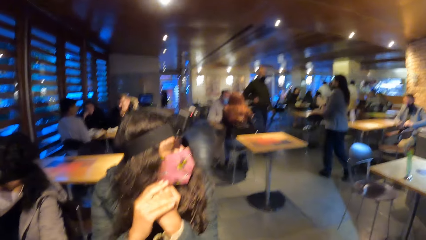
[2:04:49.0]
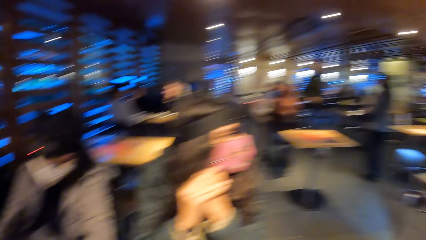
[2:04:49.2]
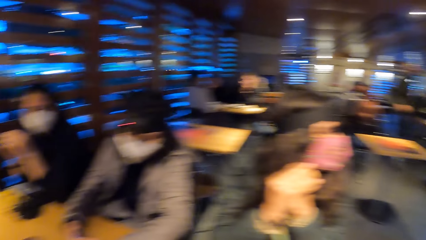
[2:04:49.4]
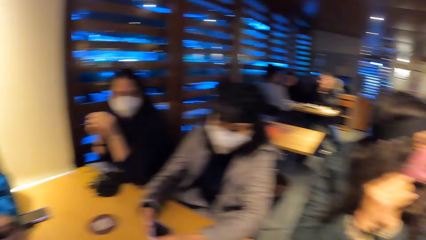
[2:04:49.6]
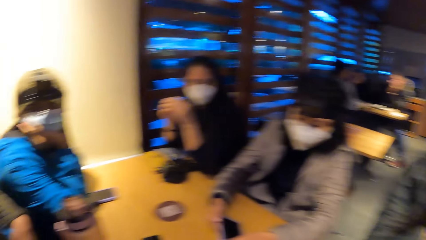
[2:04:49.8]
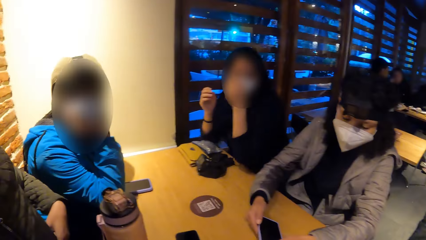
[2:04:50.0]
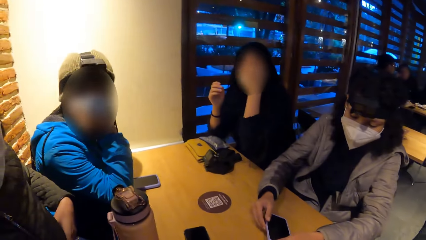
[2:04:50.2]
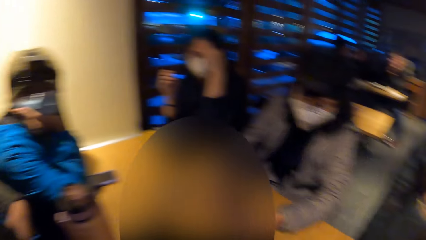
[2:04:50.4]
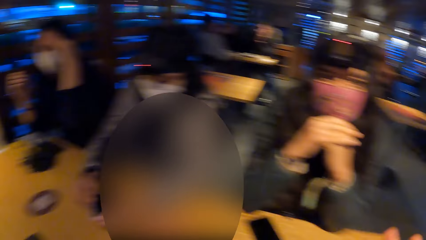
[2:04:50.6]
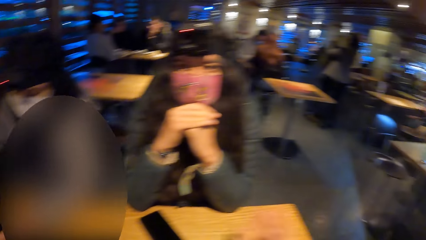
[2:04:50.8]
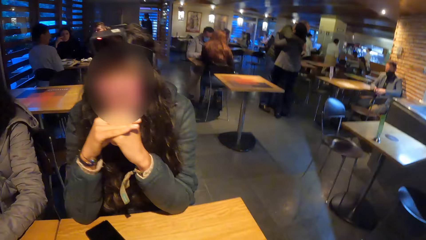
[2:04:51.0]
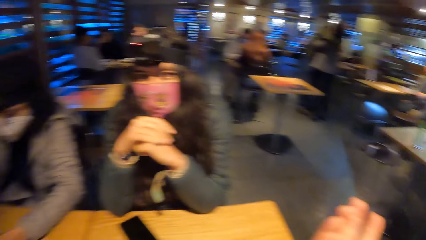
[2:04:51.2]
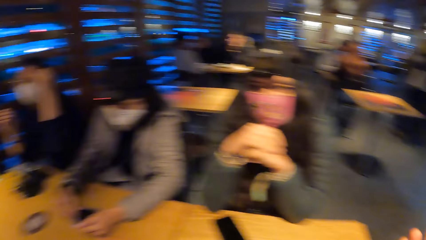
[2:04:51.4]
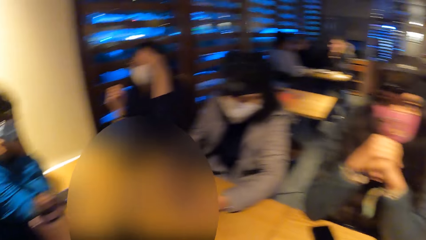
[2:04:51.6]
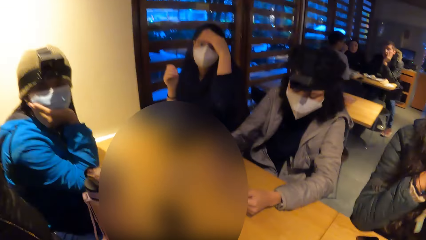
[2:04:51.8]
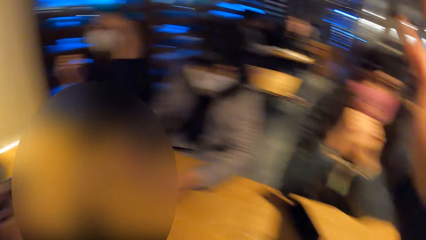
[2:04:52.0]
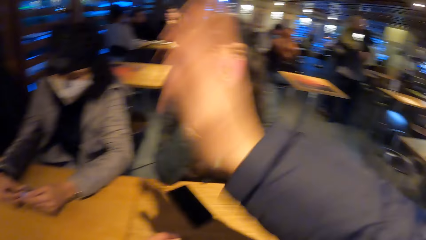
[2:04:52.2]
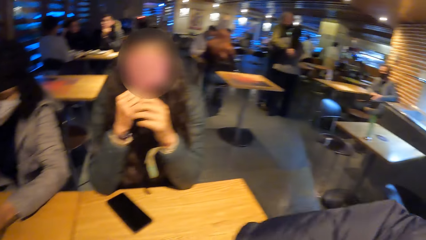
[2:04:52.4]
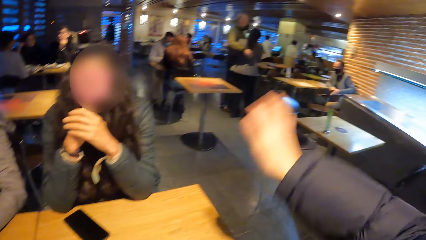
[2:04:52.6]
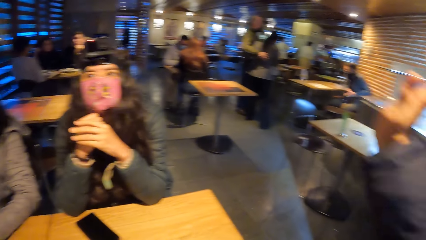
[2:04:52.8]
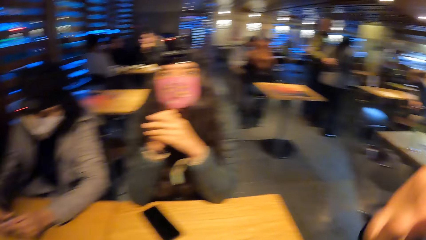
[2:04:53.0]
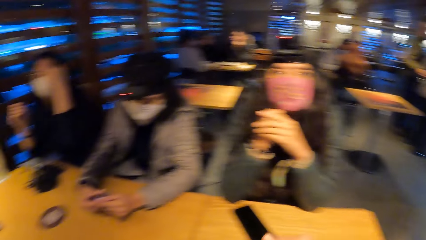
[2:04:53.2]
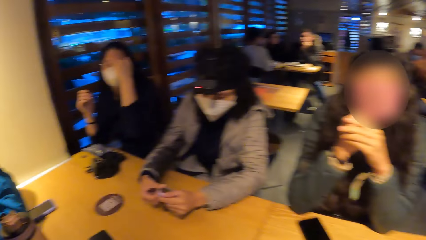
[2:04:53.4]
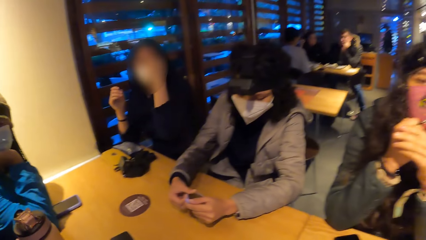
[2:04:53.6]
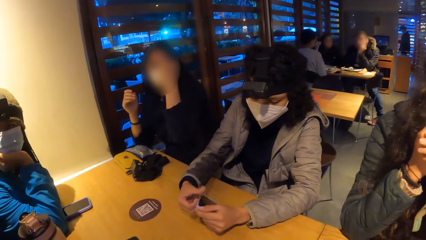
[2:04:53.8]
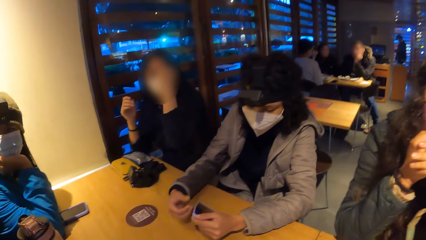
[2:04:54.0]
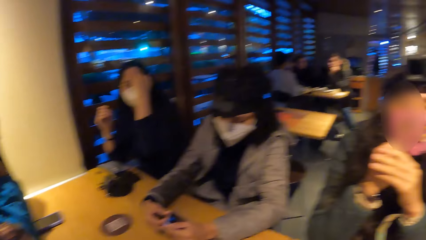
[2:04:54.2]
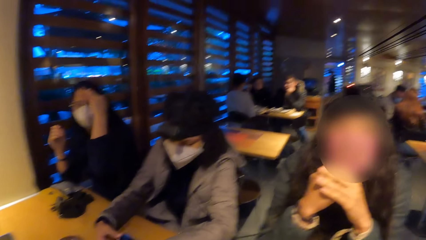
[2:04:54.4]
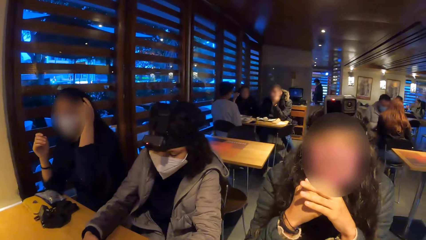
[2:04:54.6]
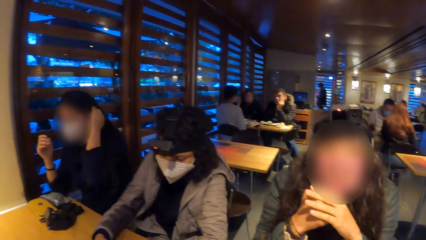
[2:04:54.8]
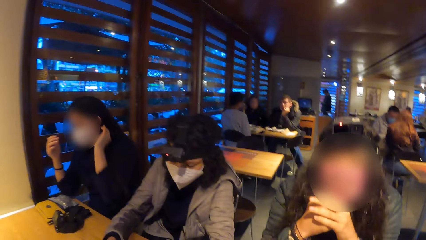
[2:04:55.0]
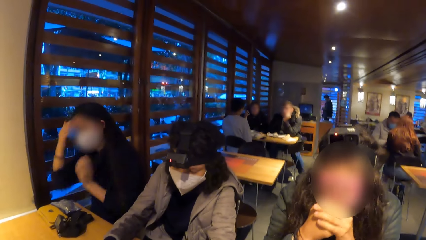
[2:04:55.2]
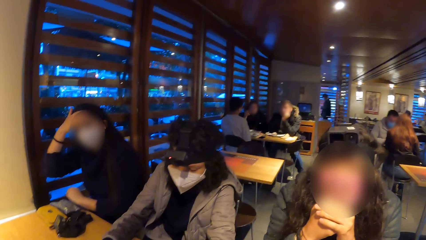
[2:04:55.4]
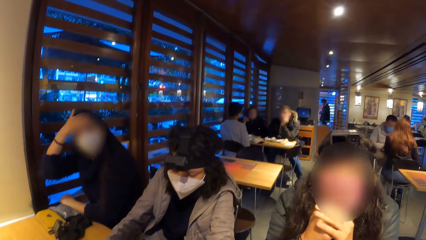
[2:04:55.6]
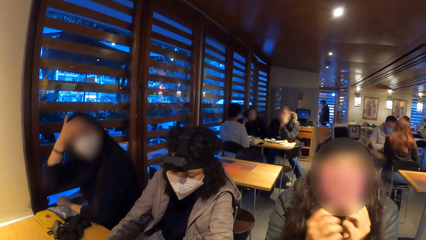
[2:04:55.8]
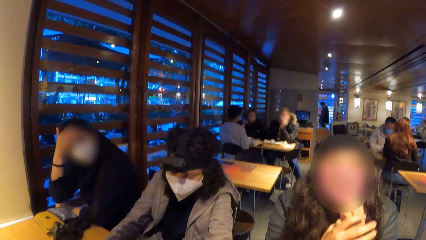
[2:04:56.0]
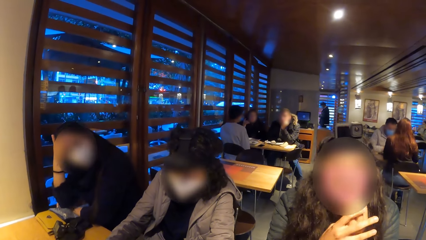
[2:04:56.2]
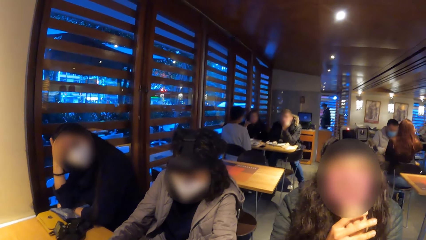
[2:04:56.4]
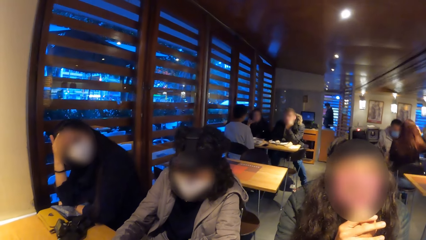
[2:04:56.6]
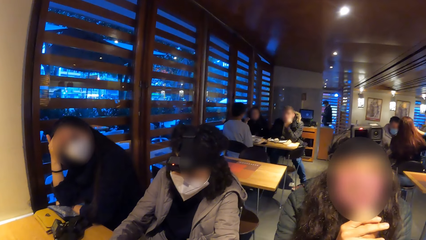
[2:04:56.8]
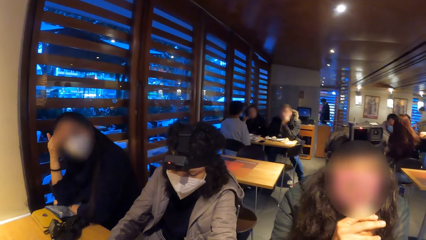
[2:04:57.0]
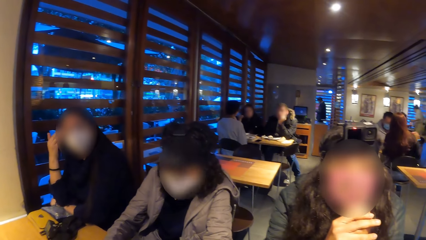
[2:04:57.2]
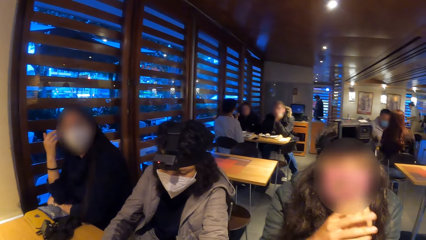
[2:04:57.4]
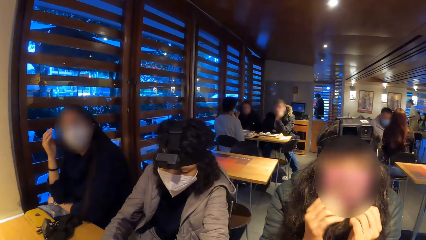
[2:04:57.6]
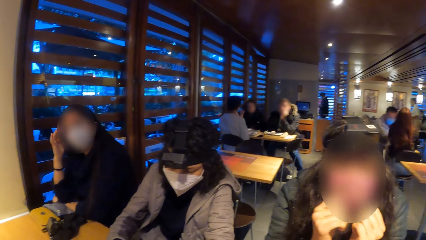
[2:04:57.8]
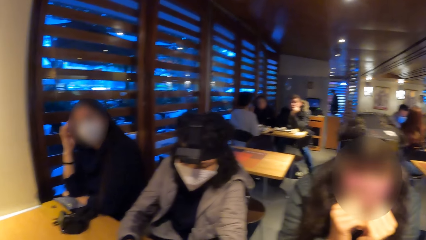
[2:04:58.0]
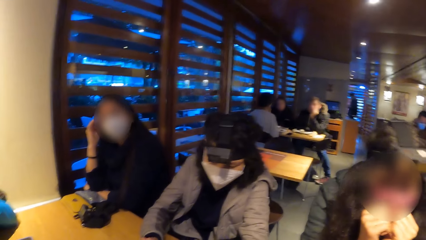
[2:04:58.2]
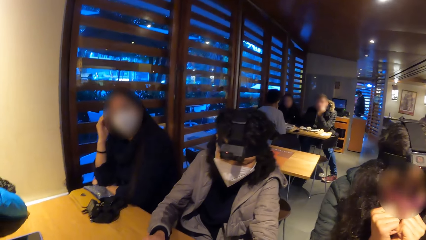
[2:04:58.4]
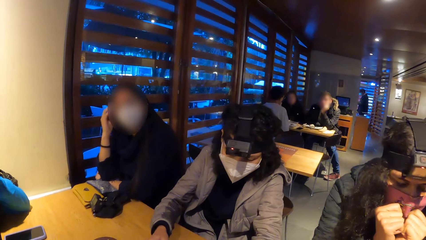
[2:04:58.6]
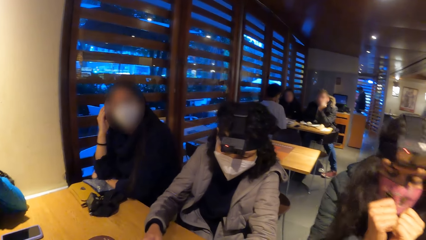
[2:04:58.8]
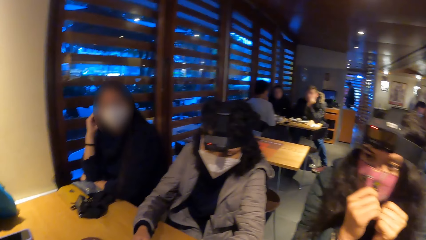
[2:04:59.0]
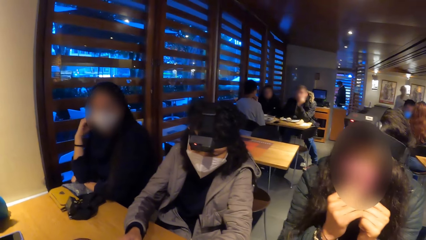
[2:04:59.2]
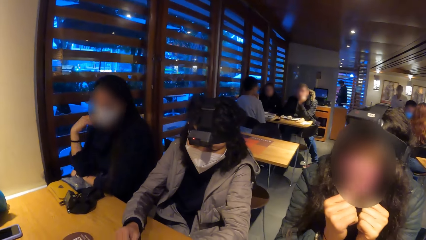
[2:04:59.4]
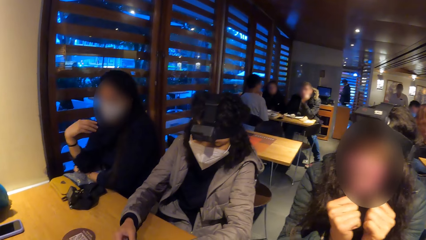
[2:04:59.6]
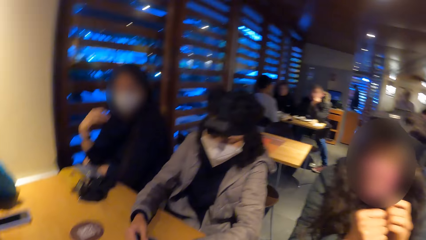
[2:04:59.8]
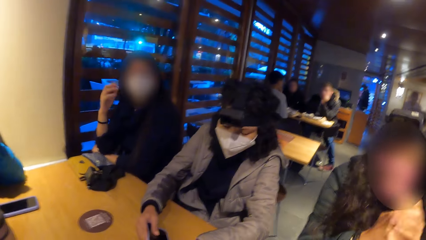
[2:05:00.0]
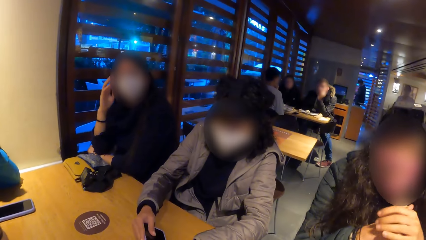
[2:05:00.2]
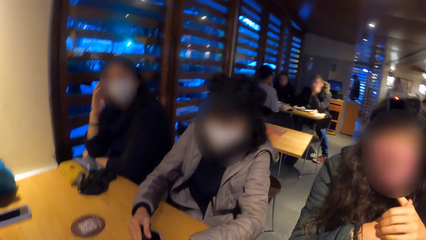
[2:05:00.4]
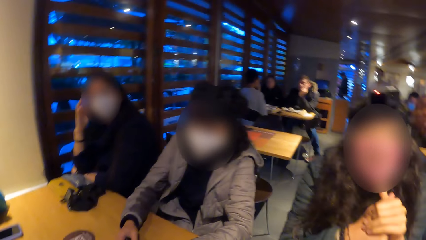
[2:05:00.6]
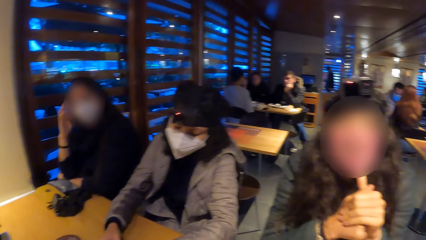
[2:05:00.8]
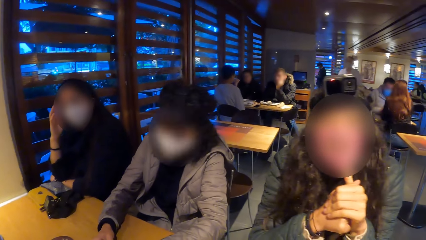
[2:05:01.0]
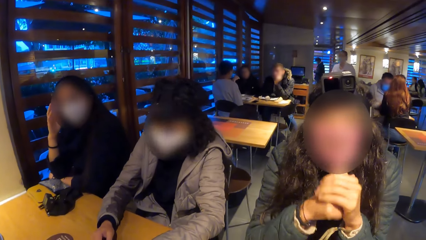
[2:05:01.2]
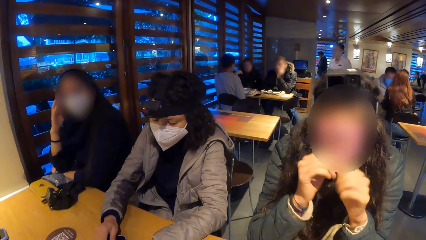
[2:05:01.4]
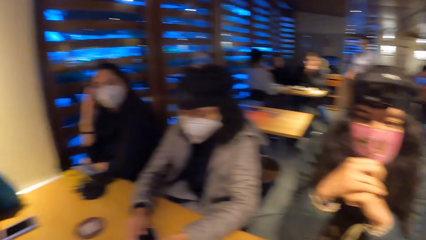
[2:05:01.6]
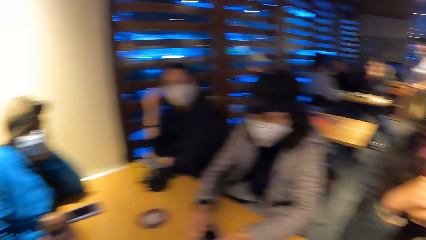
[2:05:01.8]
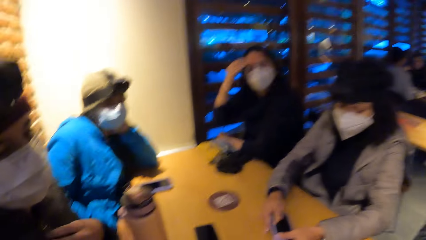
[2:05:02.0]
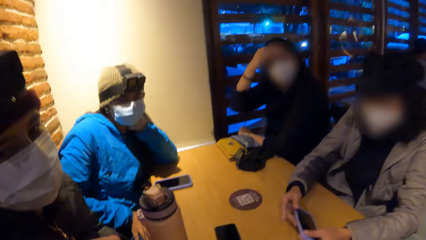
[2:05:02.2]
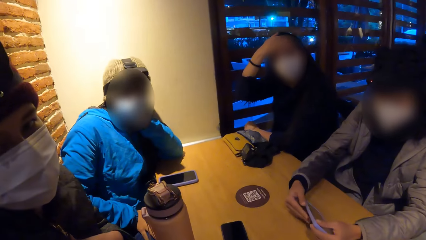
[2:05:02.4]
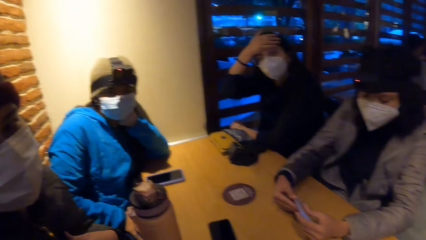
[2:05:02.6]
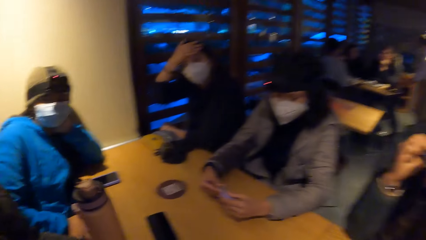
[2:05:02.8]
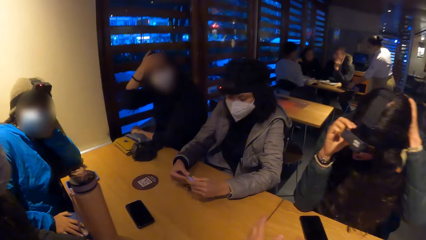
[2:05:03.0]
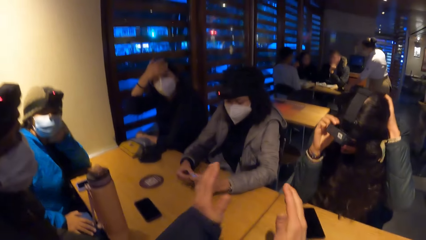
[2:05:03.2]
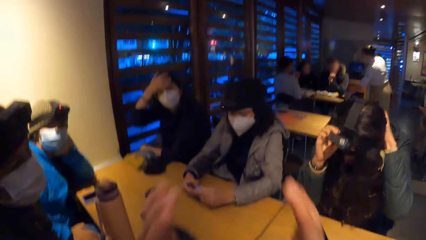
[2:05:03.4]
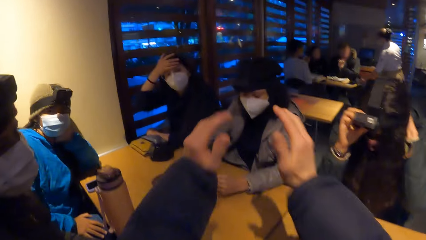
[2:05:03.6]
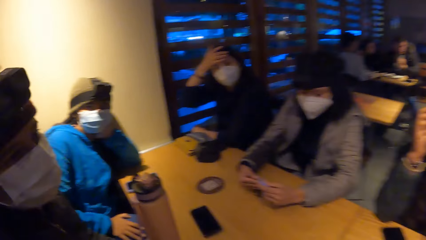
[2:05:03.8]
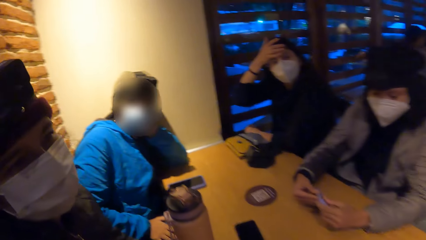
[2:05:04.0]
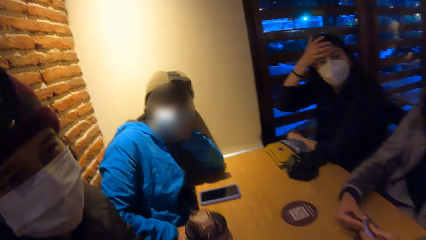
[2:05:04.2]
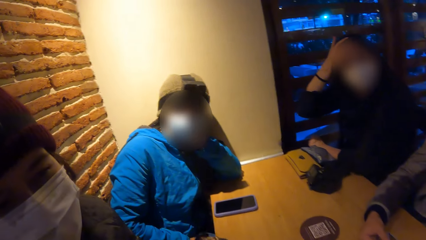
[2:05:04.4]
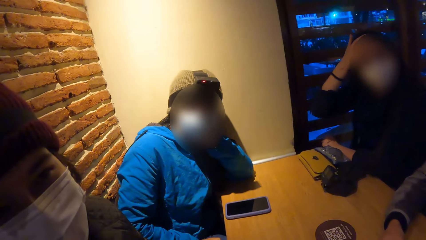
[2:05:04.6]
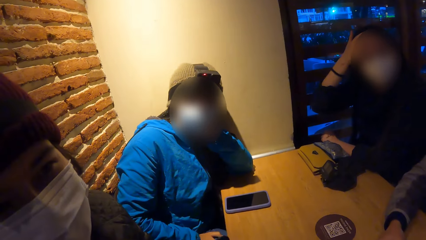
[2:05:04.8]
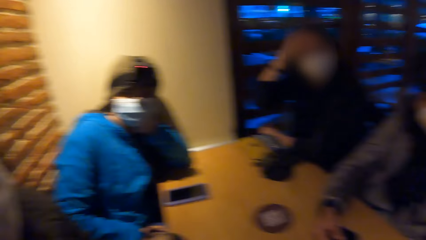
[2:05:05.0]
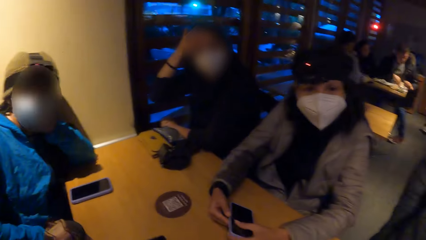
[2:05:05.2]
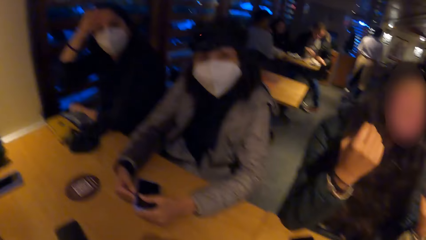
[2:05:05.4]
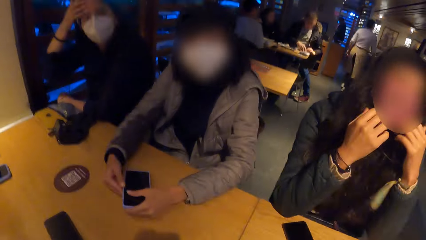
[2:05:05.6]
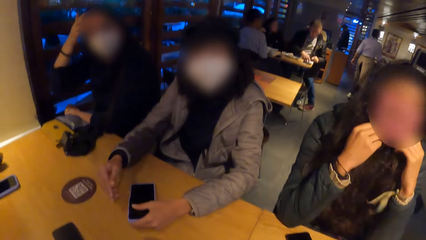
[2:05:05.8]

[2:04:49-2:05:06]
The camera wearer gesticulates with her right hand. She gesticulates with both hands.
